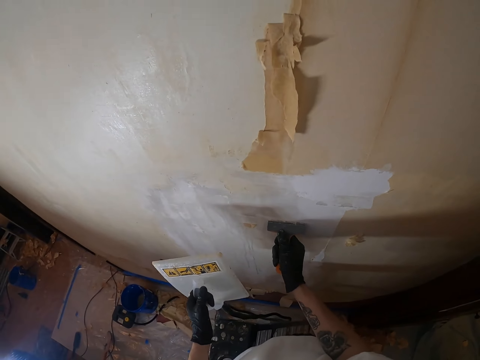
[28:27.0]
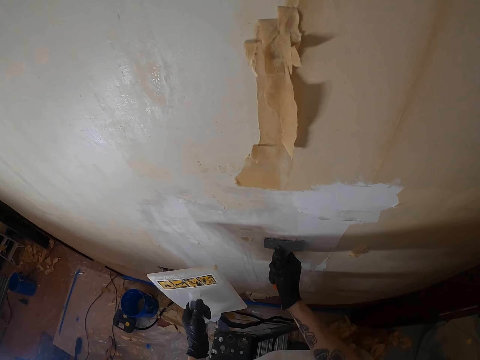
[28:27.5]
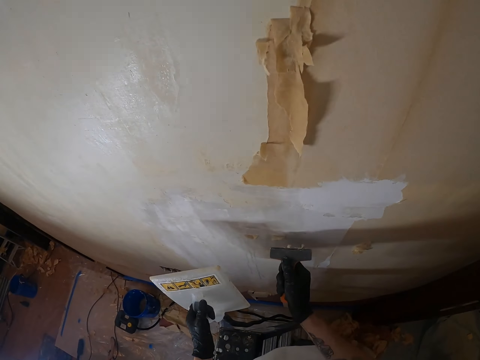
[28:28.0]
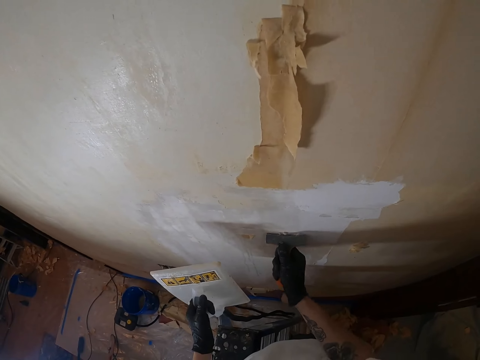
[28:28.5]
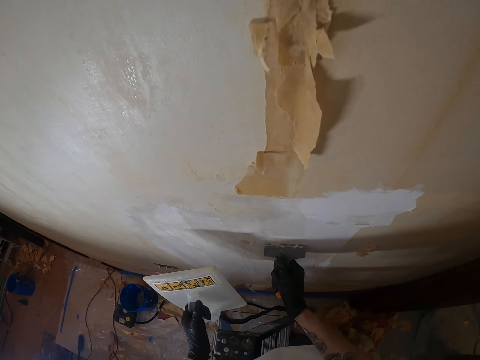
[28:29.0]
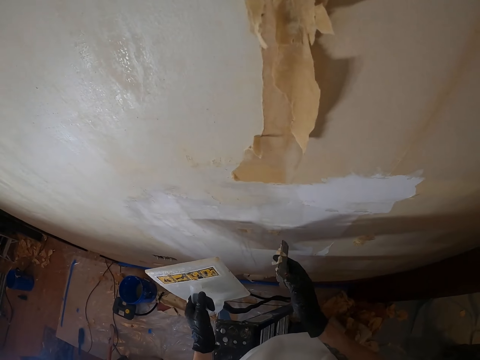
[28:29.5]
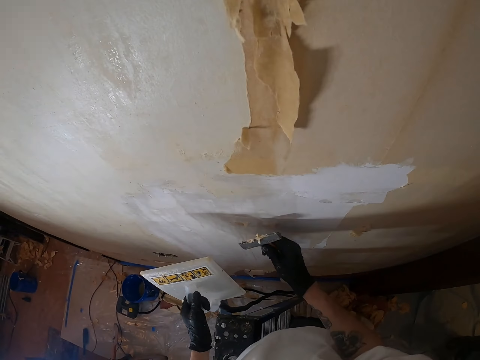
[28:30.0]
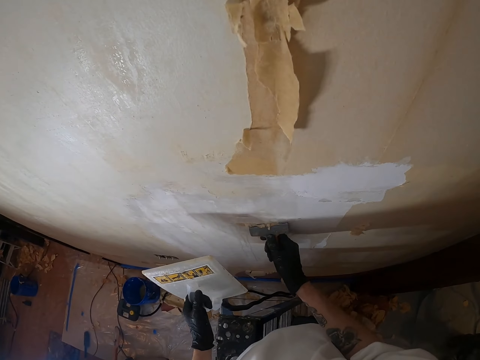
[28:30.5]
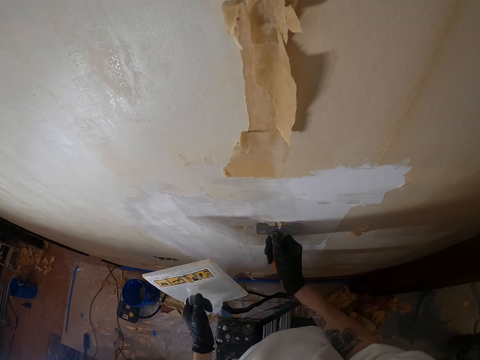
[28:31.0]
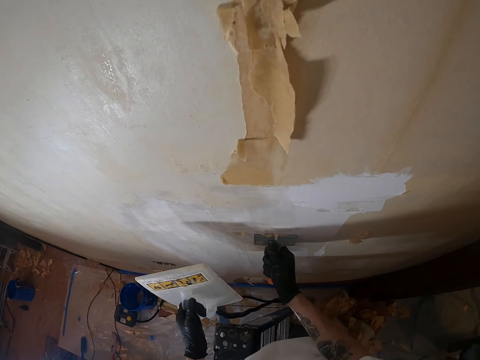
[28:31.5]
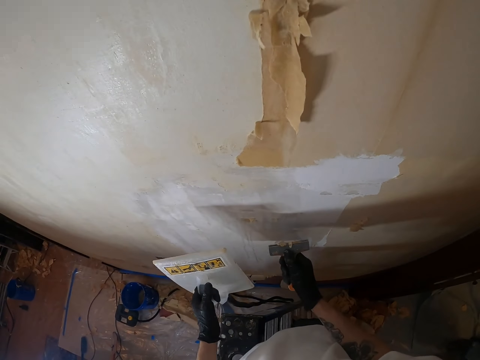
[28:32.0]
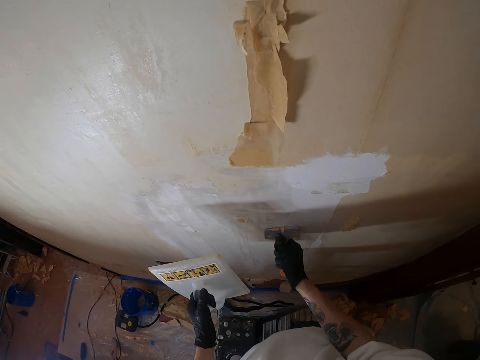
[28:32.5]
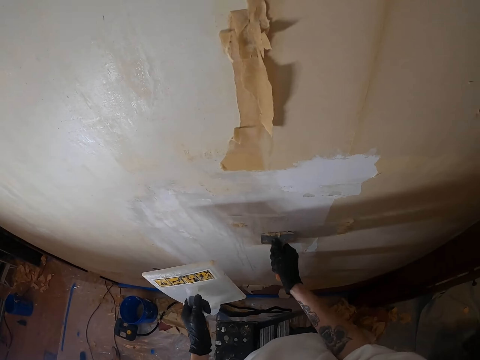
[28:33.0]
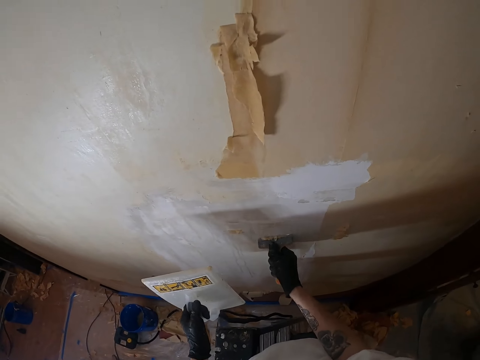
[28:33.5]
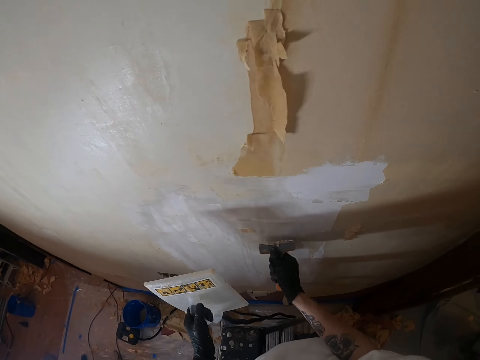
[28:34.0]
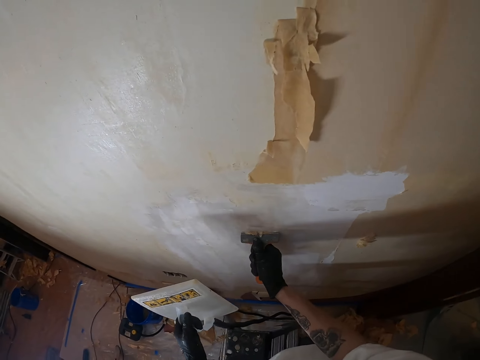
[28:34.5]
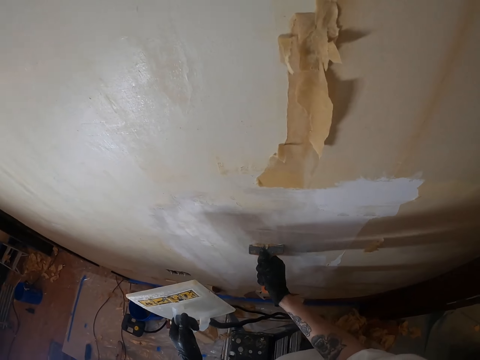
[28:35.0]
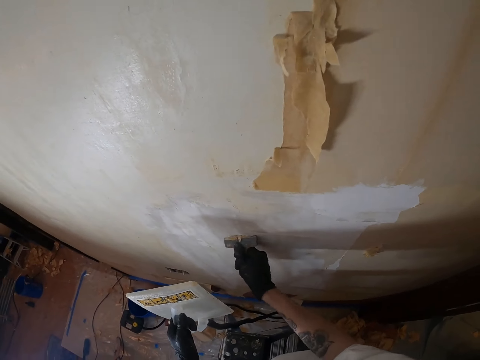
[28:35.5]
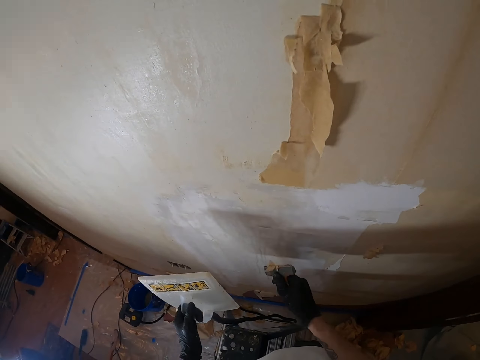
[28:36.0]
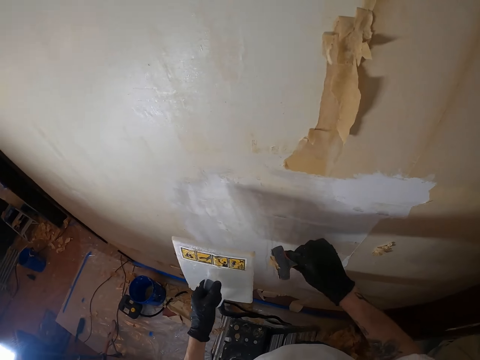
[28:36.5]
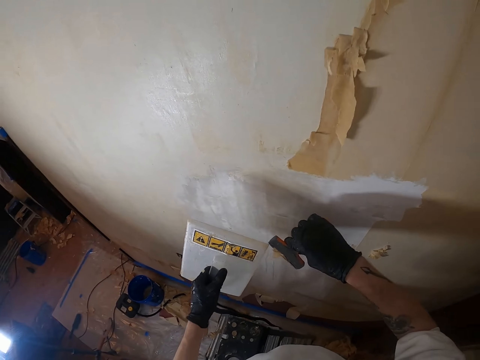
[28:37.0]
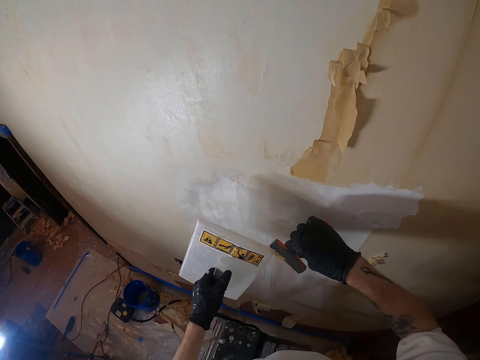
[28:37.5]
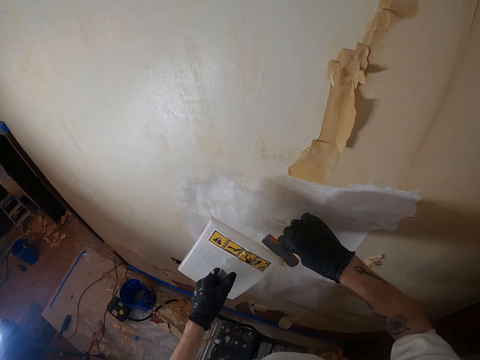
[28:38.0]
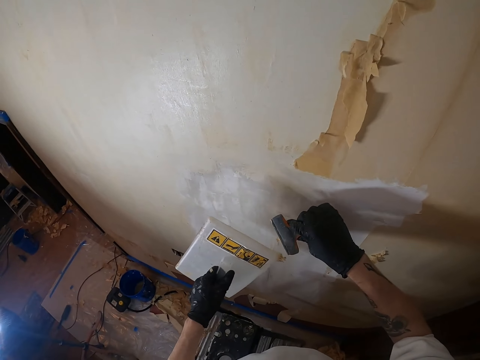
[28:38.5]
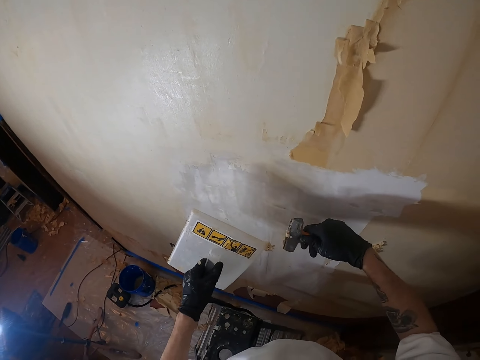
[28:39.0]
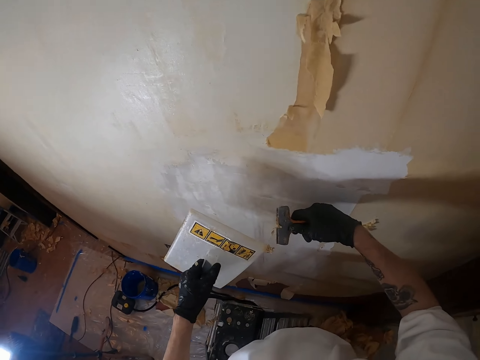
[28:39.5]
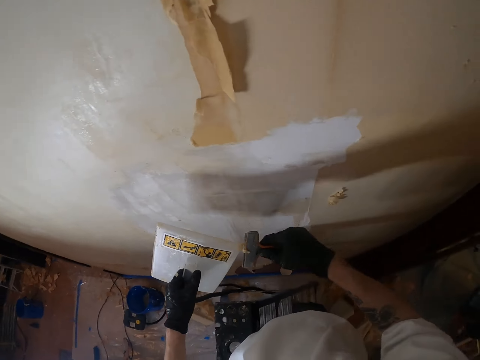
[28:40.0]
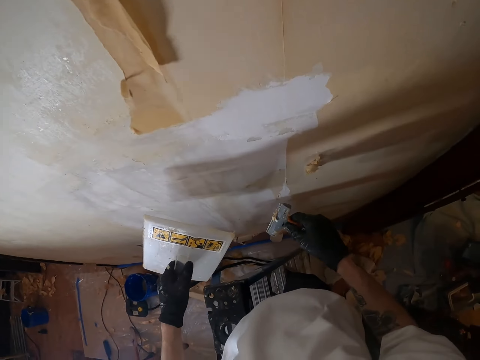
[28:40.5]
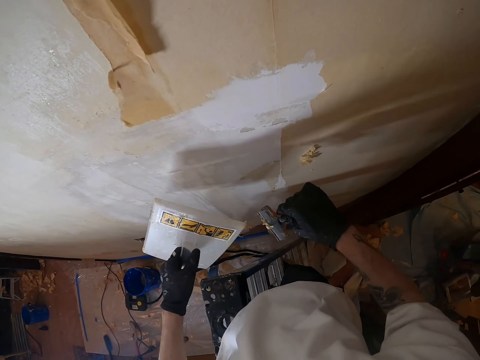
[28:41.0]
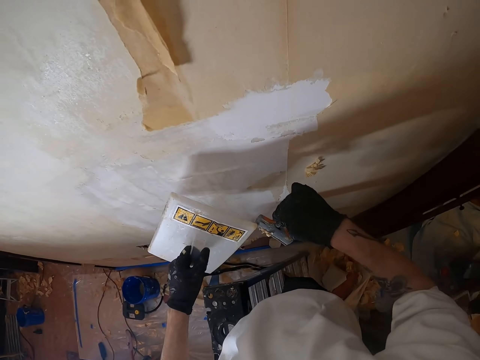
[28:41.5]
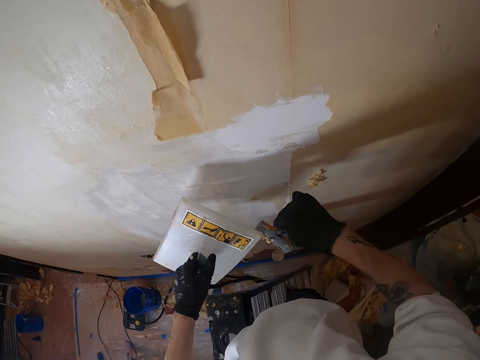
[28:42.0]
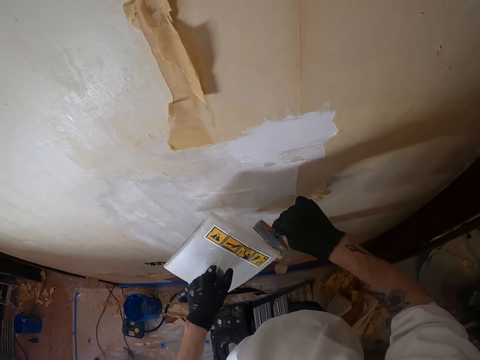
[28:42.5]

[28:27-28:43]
The camera wearer turns the scraper. They remove paint from the wall with the scraper. They lift the scraper. They remove paint from the scraper with the plastic float. They turn the scraper. They move both hands. They remove paint from the scraper with the plastic float.

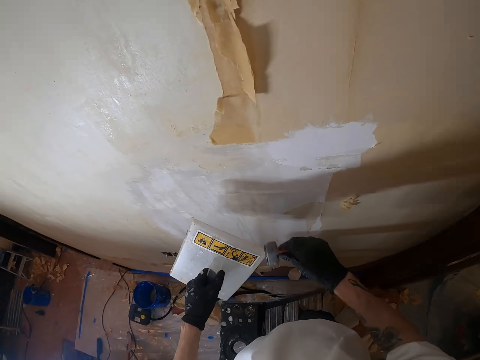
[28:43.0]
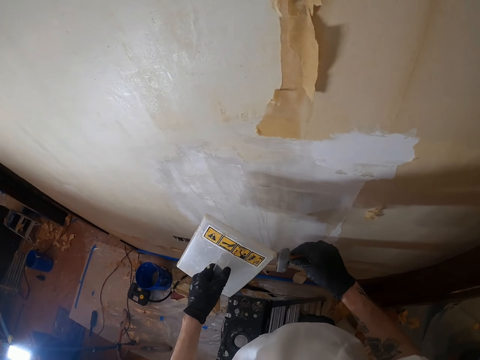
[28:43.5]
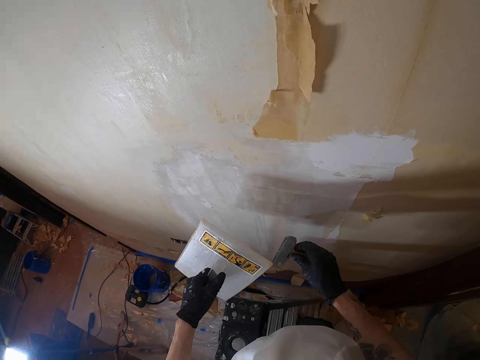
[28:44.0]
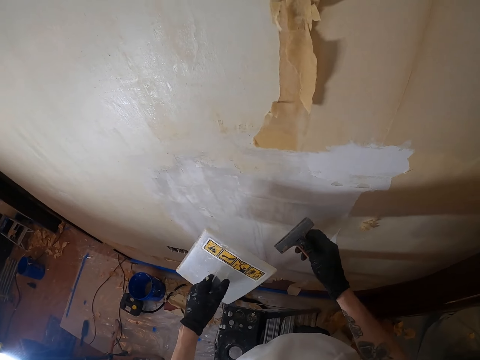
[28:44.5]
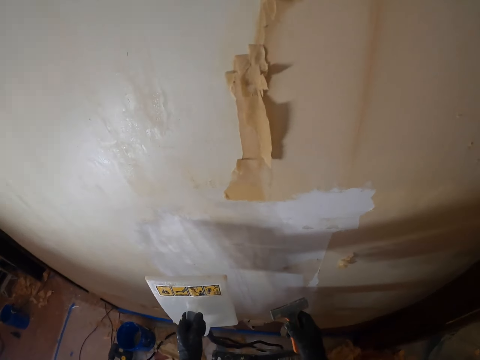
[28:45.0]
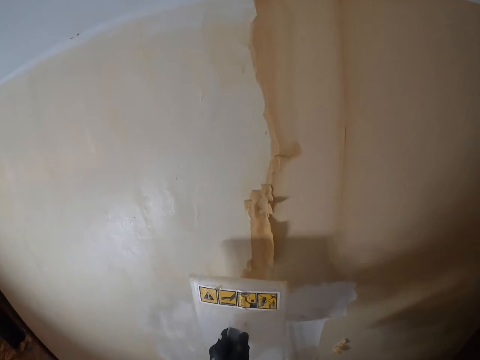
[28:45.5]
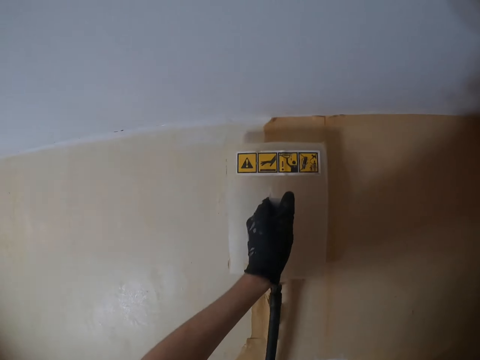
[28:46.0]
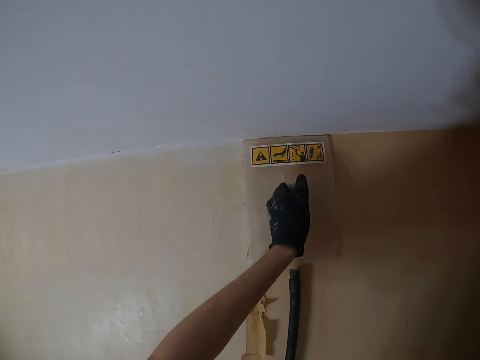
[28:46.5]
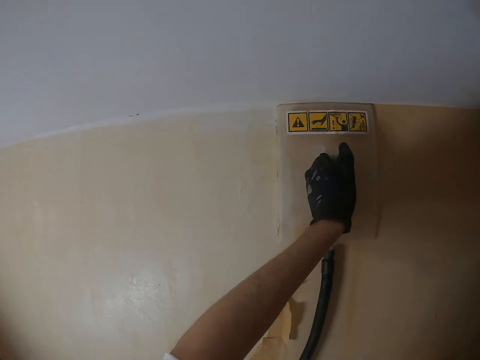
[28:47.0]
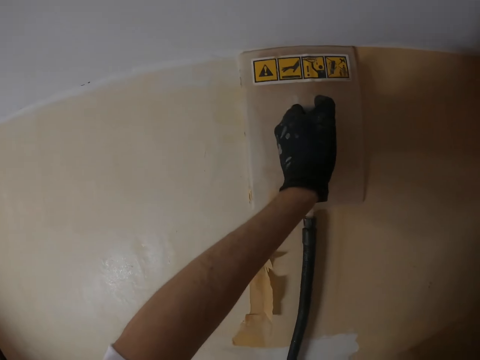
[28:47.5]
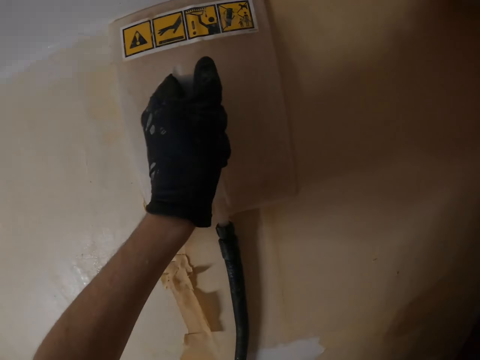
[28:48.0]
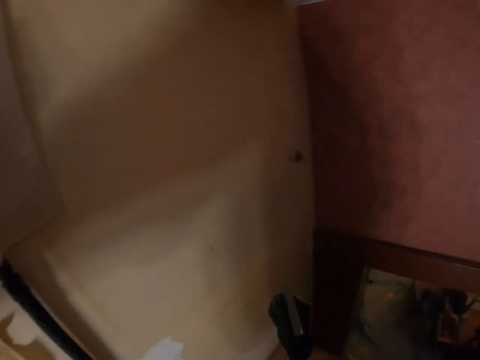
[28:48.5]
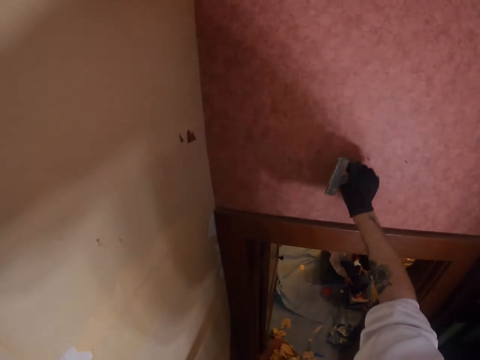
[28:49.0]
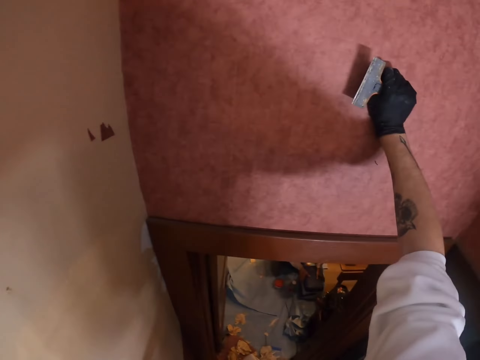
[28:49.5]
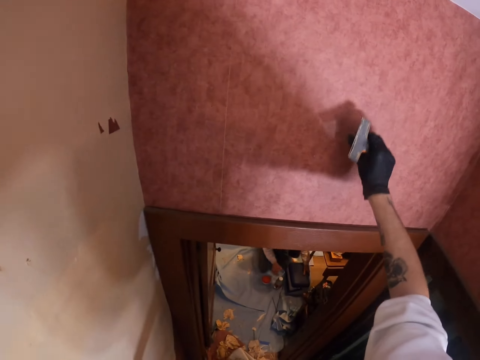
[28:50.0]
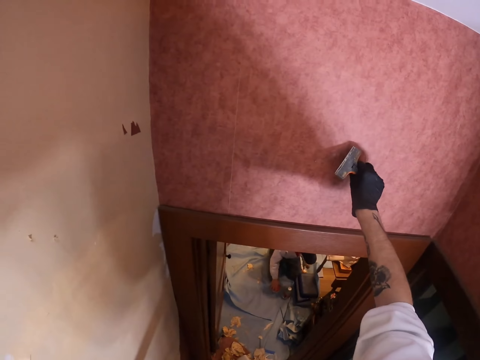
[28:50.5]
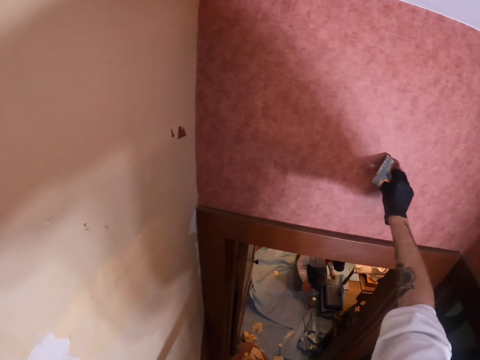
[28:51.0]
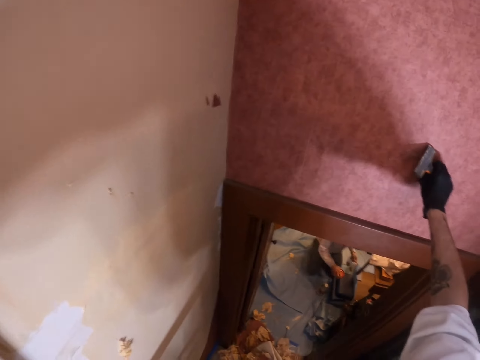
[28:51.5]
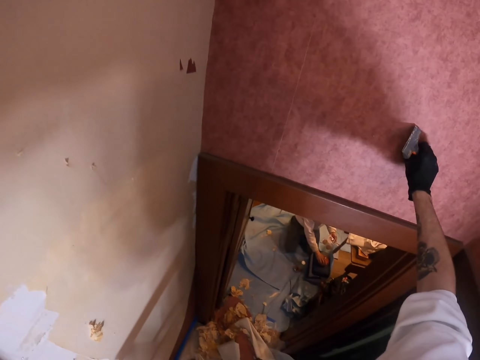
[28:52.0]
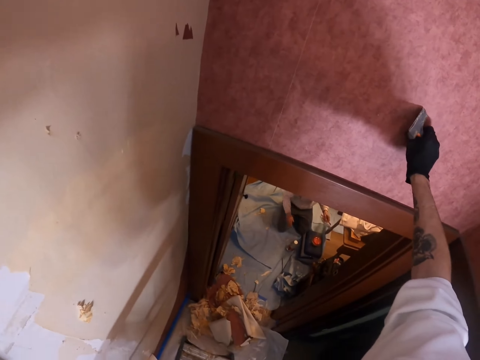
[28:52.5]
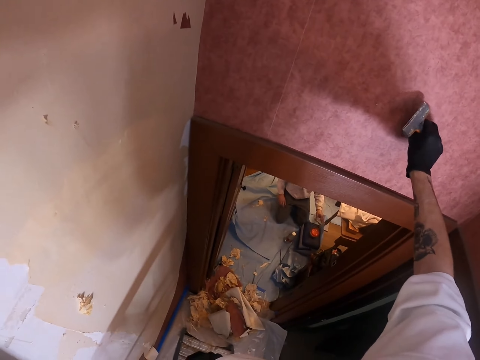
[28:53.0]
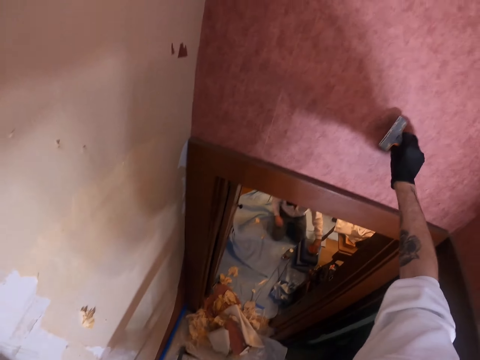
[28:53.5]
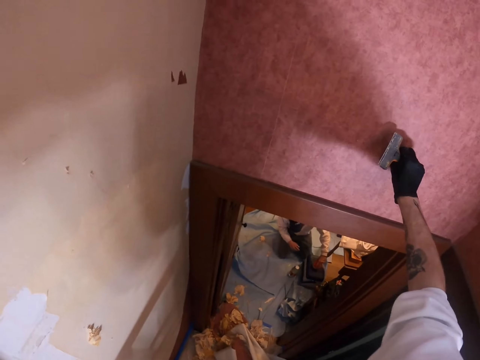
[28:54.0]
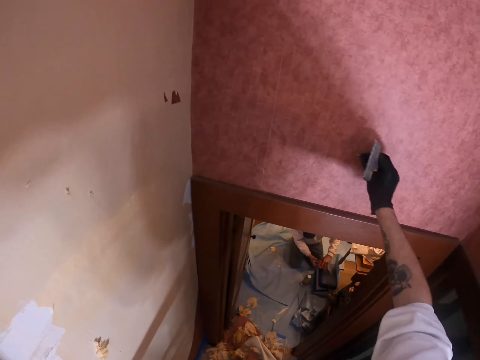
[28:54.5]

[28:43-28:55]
The camera wearer moves both hands. They lift the plastic float. They place the plastic float on the wall. They look around. They lift the right hand. They touch the wall with the right hand. They move the right hand. They look around. They shake the right hand.
